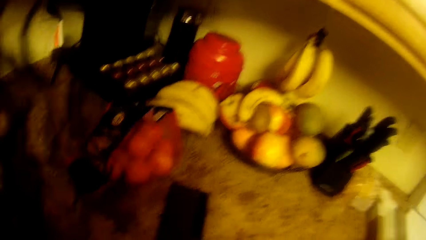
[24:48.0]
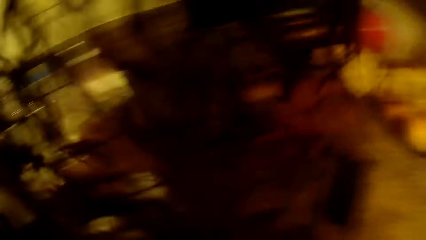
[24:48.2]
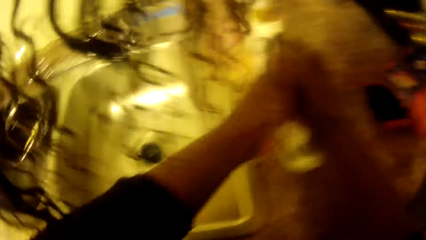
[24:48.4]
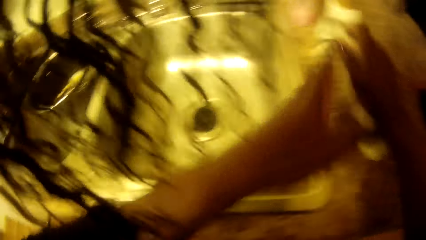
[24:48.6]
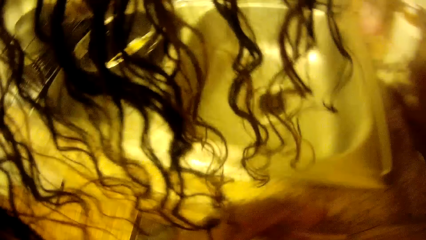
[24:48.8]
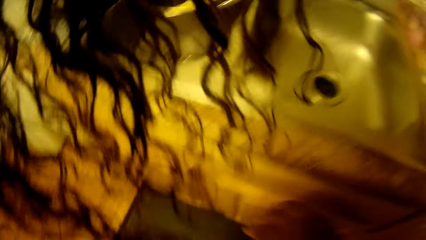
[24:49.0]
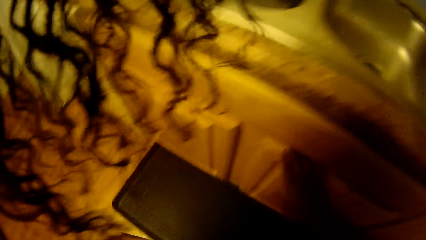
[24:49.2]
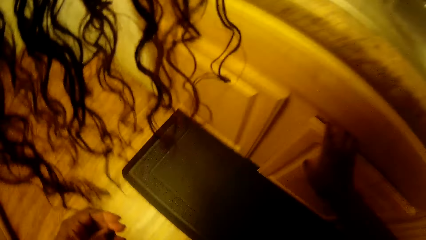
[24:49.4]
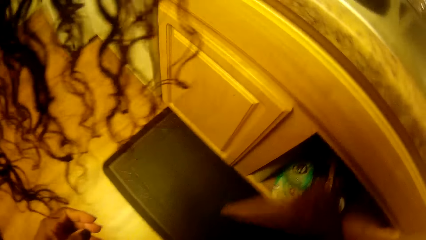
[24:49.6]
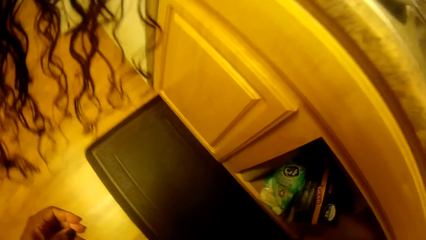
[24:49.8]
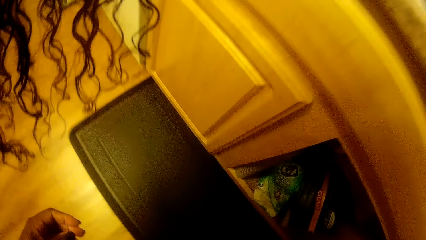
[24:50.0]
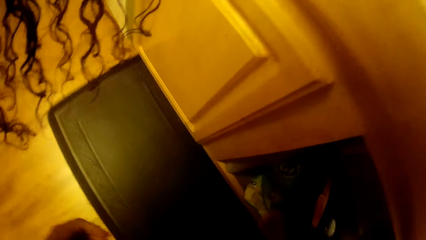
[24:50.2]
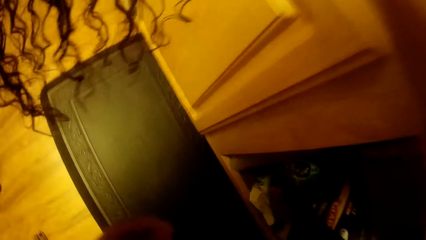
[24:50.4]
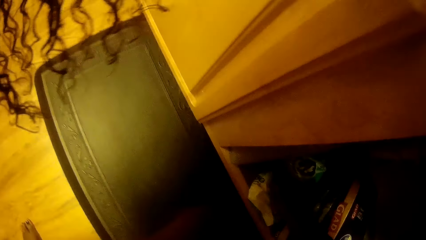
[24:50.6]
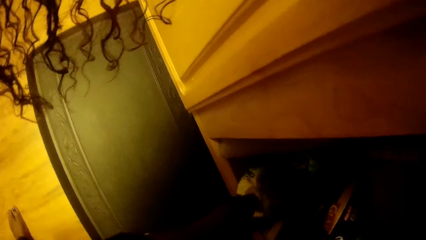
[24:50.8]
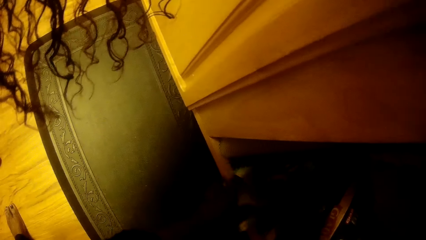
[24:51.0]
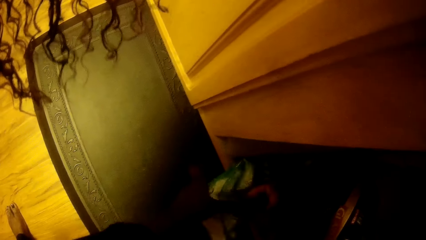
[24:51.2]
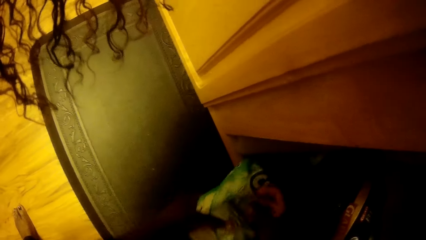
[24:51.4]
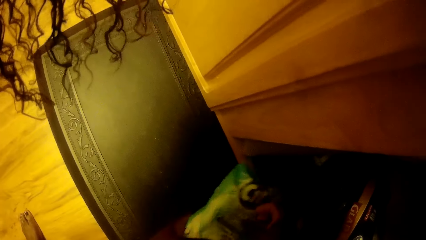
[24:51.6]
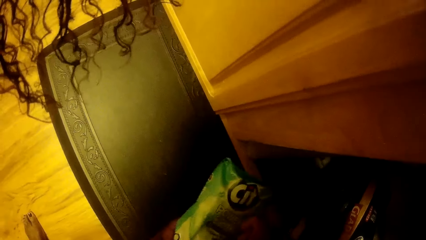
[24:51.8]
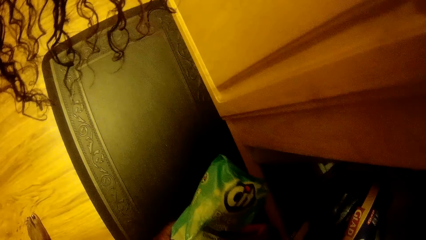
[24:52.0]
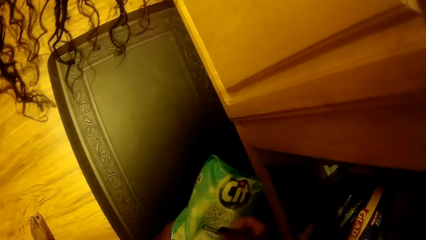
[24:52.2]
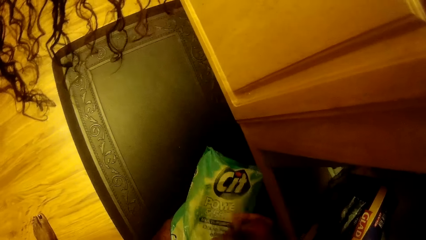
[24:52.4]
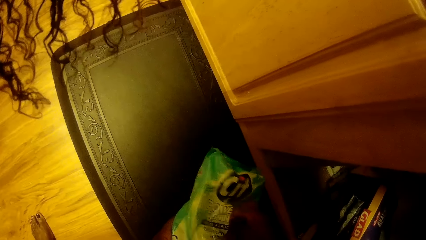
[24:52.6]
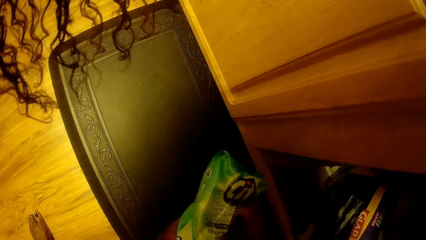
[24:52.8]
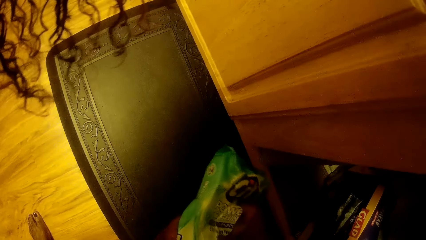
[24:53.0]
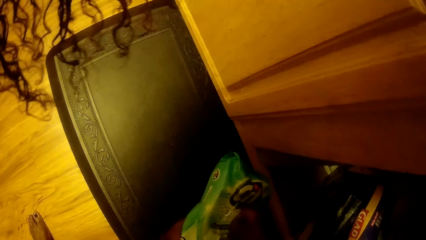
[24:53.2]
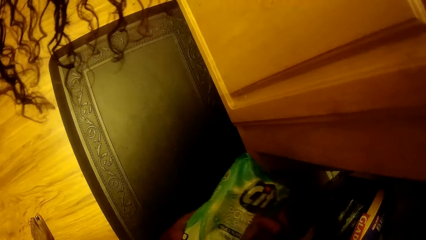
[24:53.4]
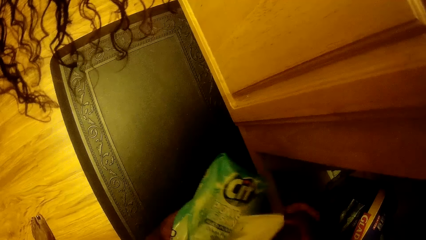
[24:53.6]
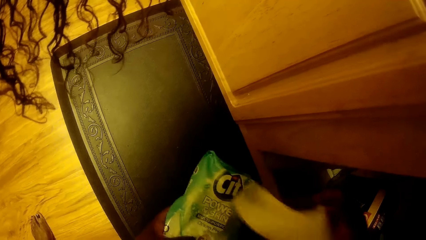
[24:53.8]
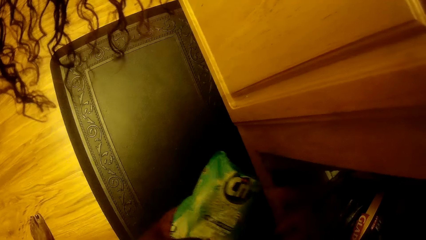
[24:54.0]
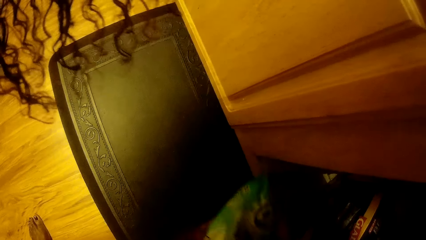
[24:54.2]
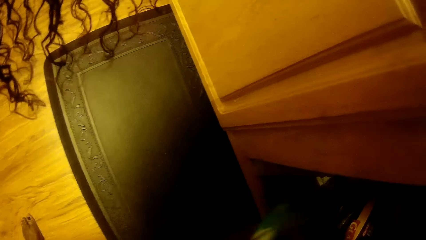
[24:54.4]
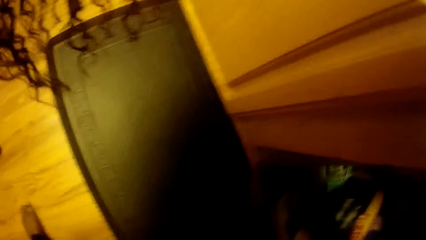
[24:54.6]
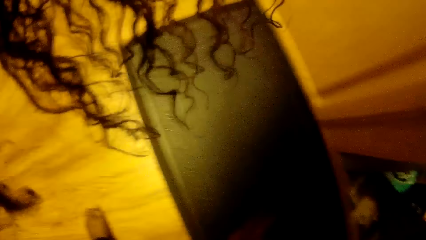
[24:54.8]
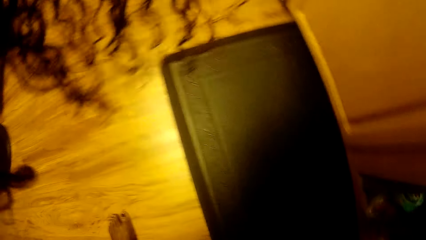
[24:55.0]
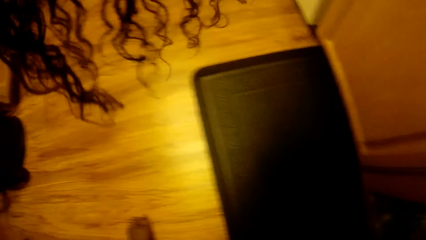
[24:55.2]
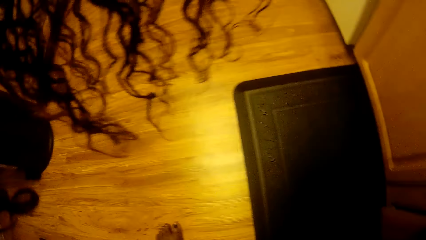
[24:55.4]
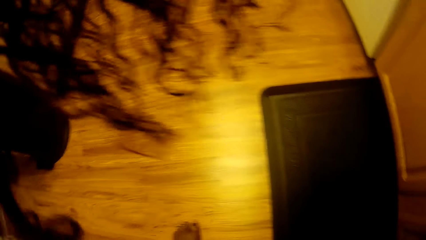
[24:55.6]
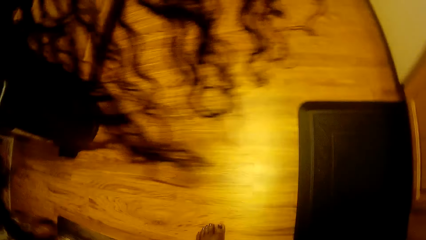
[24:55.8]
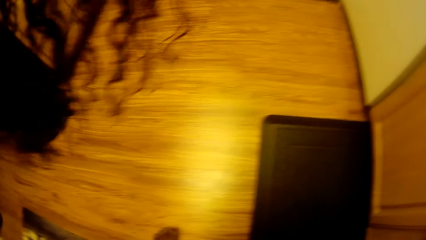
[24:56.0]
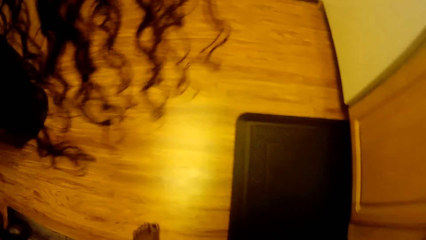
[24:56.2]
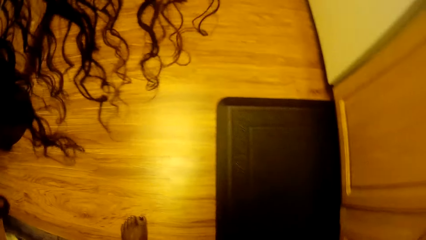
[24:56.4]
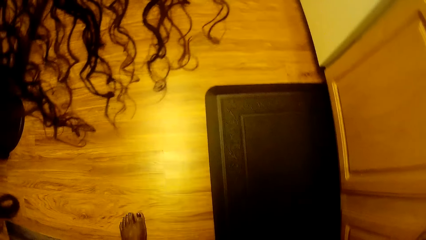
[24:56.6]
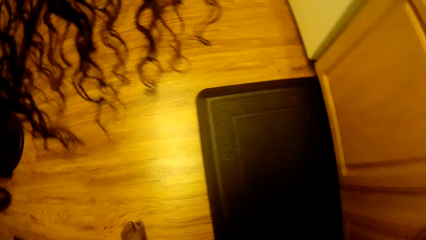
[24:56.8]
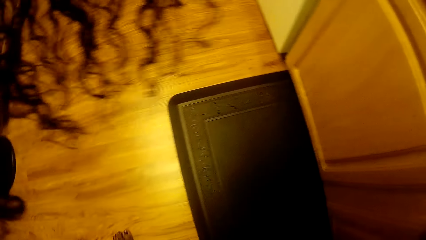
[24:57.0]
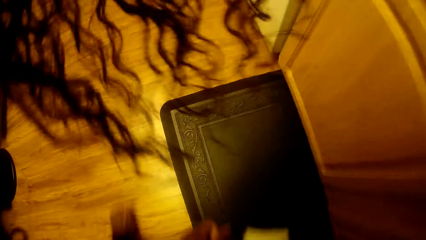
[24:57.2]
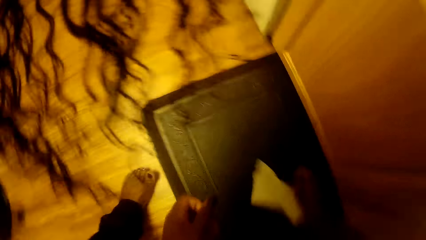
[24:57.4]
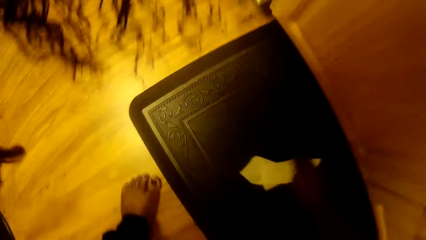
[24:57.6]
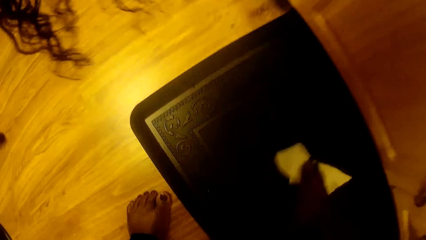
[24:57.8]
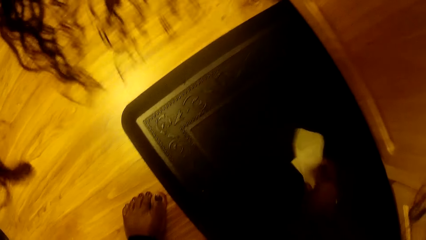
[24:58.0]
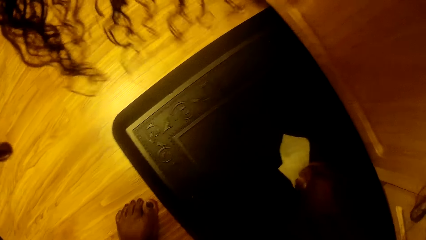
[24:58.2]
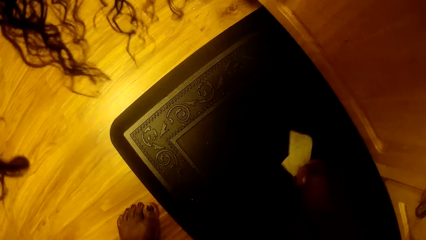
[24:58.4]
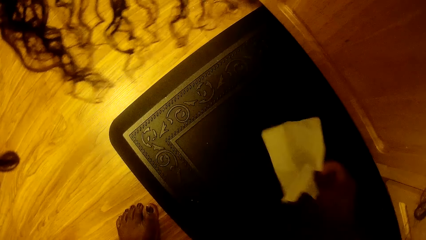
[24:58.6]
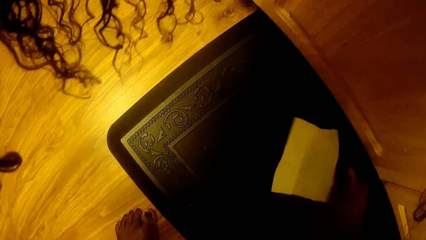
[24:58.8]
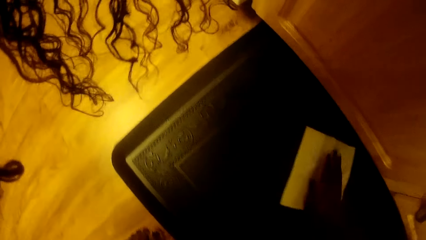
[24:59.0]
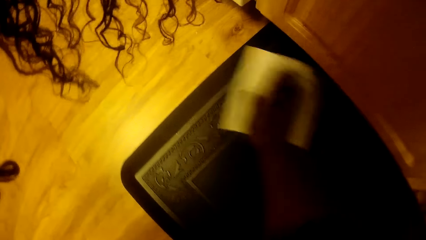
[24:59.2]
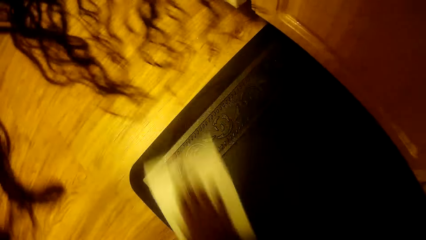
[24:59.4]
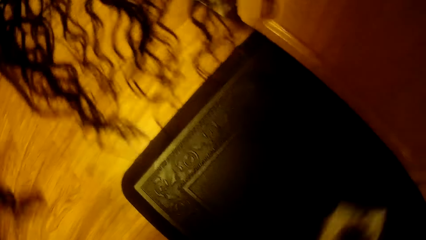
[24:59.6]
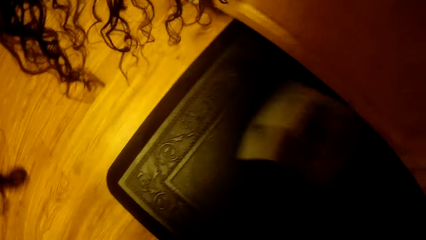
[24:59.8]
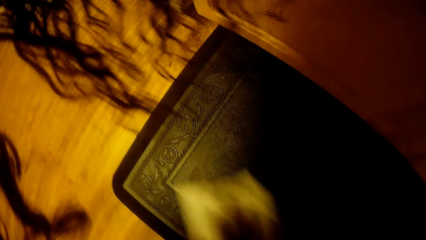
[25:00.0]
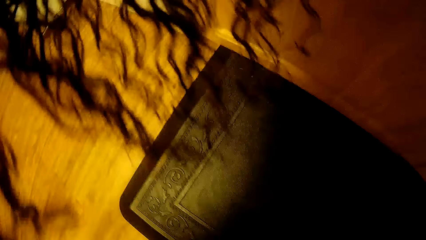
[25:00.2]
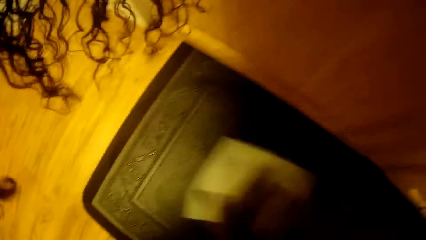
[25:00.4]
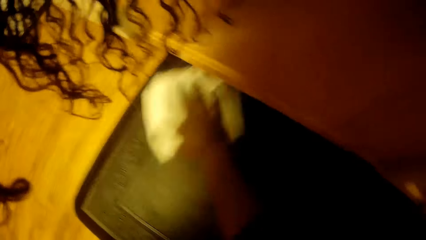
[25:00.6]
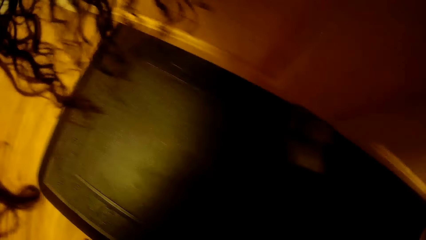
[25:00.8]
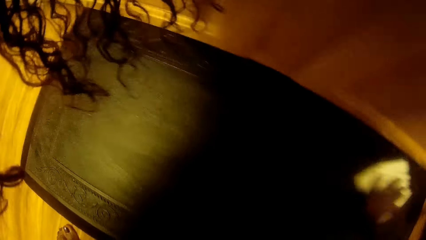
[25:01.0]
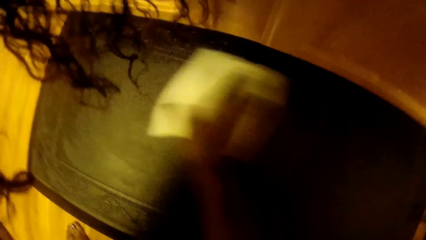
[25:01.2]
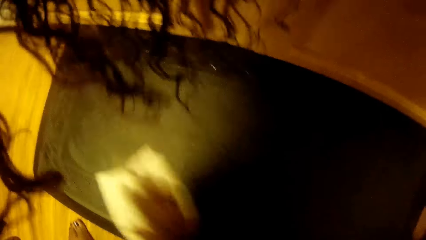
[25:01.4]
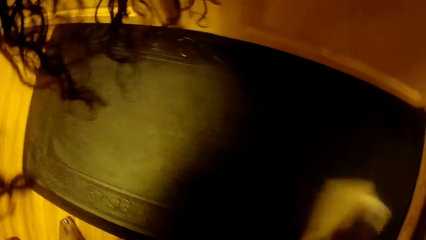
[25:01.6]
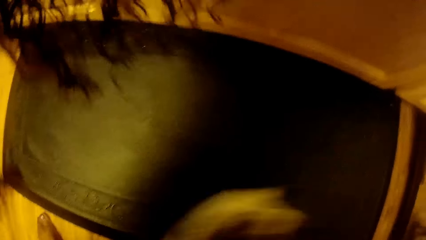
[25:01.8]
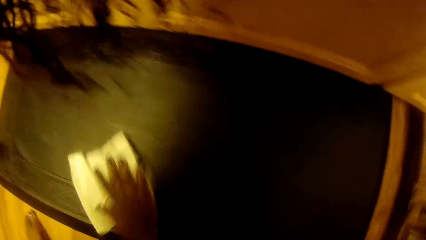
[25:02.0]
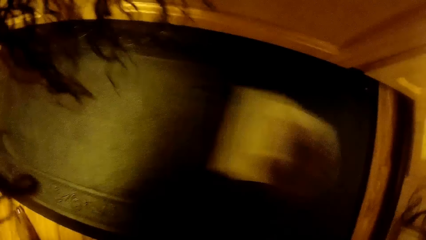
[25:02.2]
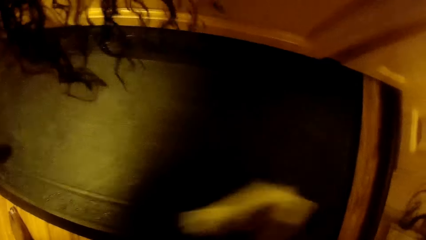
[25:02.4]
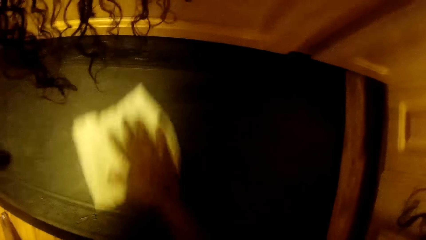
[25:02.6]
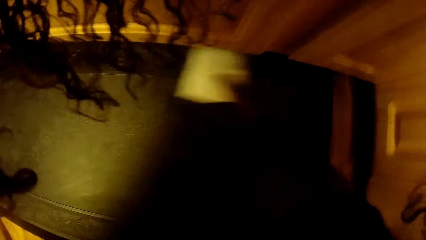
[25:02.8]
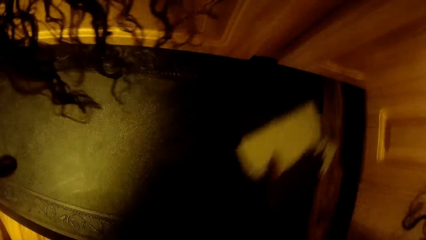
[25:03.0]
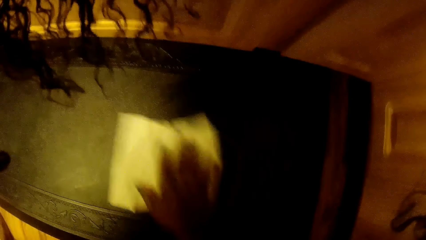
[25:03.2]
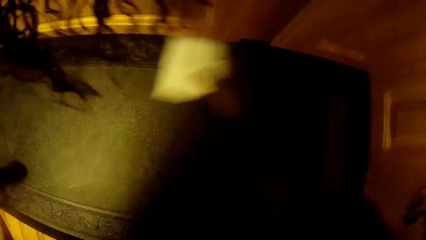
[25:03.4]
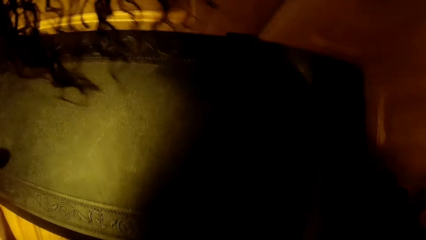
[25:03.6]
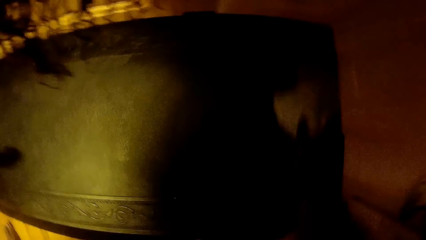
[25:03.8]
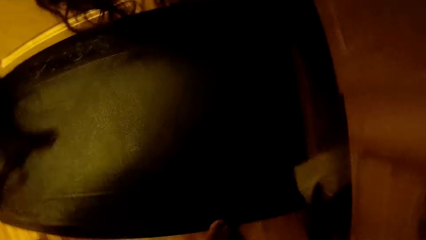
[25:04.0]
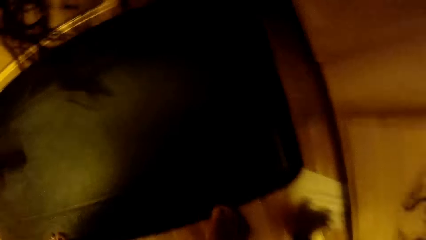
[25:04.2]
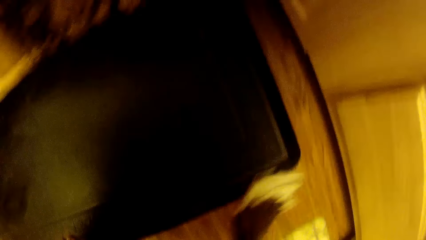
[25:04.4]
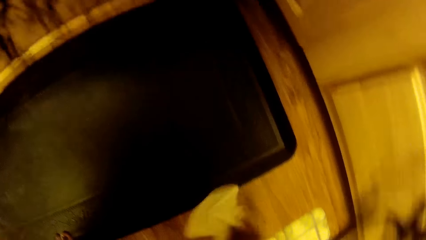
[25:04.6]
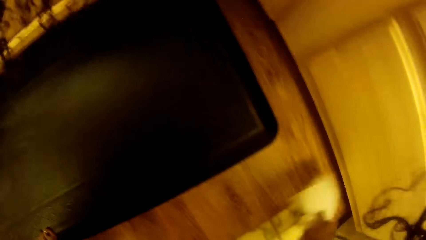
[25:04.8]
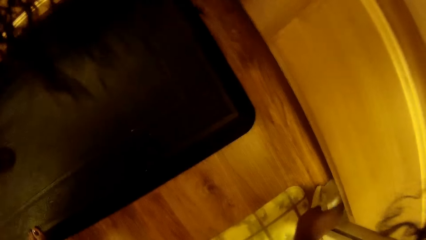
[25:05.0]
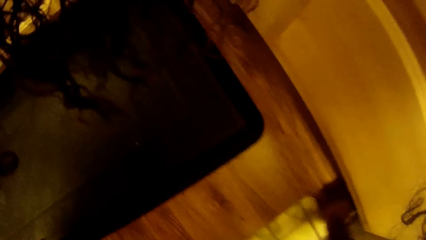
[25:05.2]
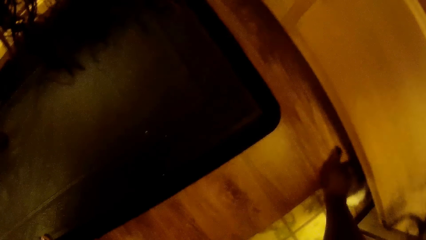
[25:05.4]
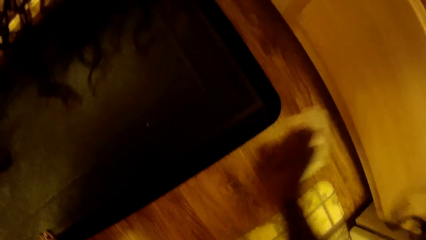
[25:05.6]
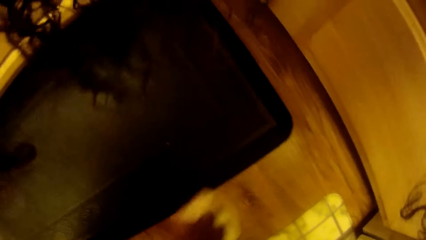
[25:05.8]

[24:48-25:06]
The camera wearer picks the napkin on the cabinet. She wipes her hands with the napkin. She drops the napkin on the cabinet. She opens the cupboard under the sink with her right hand. She picks a wipes pack from the cupboard with her left hand. She takes out a wipe or serviette from the wipes pack with her right hand. She passes the wipe pack to her right hand. She throws the wipe pack in the cupboard with her right hand. She stands on the floor. She drops the wipe on a floor mat. She cleans the floor mat and floor with the wipe in her right hand. She wipes something on the floor with the serviette.
